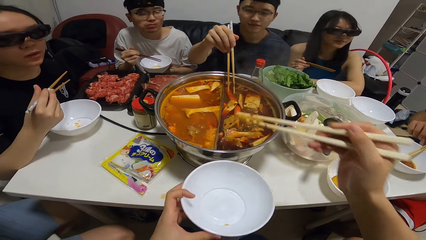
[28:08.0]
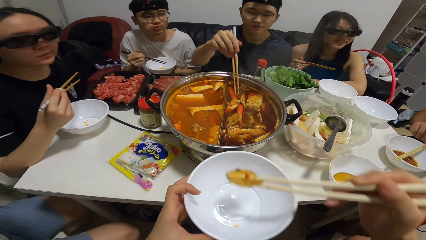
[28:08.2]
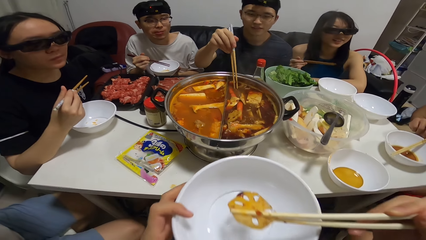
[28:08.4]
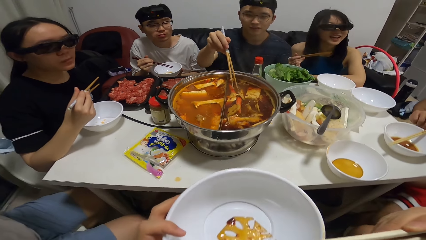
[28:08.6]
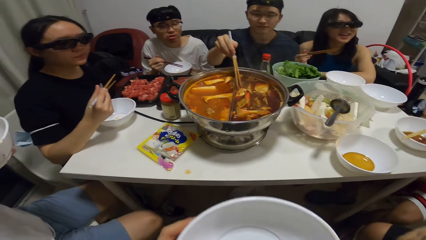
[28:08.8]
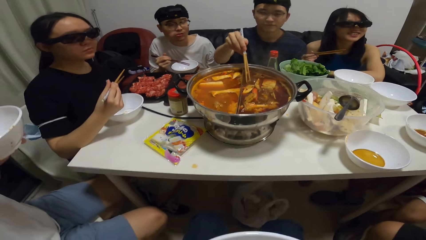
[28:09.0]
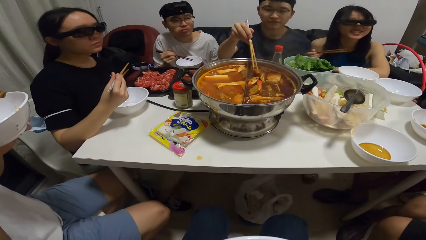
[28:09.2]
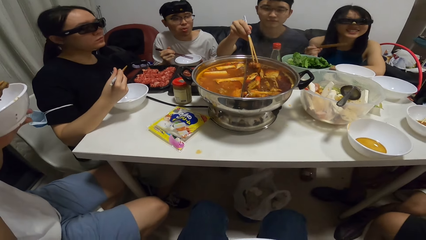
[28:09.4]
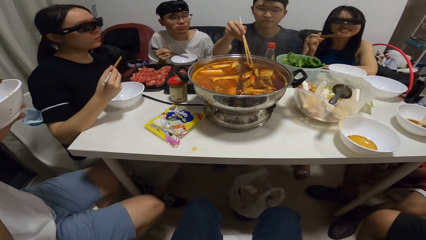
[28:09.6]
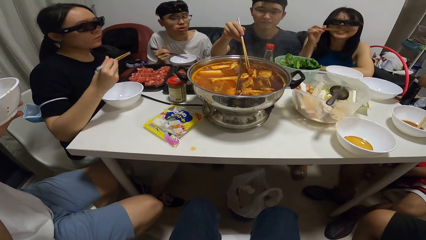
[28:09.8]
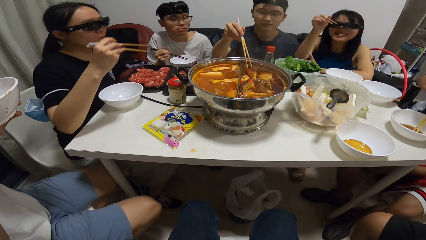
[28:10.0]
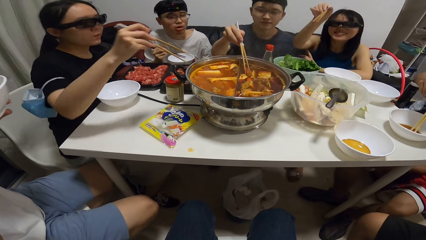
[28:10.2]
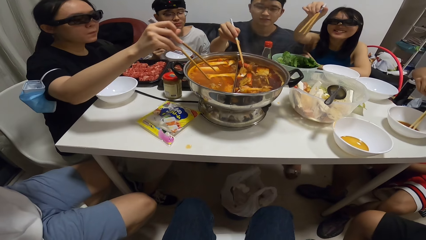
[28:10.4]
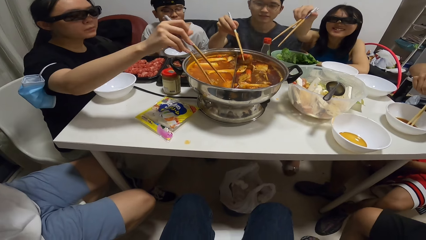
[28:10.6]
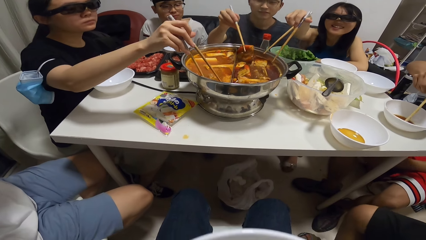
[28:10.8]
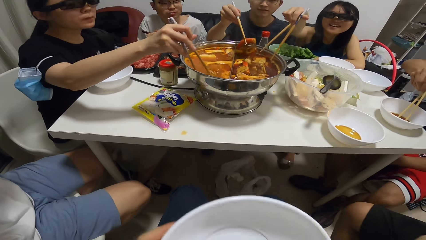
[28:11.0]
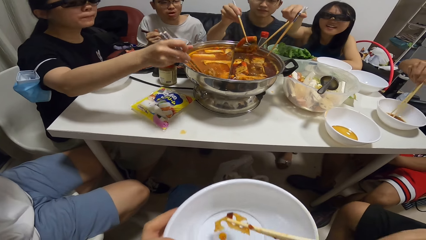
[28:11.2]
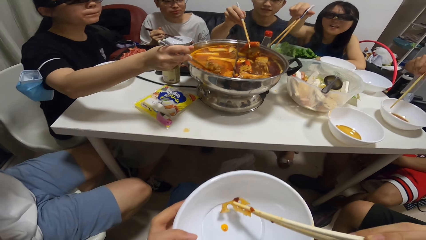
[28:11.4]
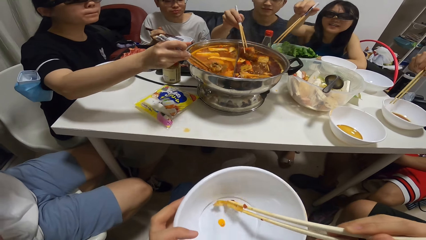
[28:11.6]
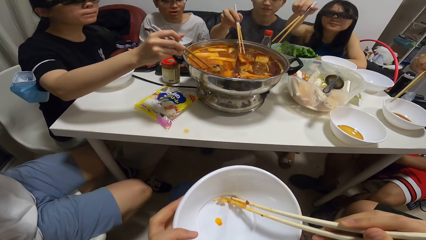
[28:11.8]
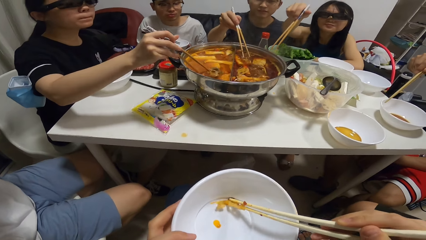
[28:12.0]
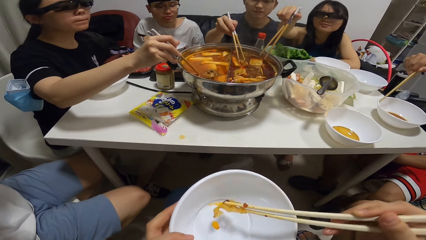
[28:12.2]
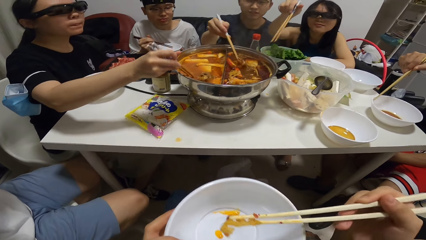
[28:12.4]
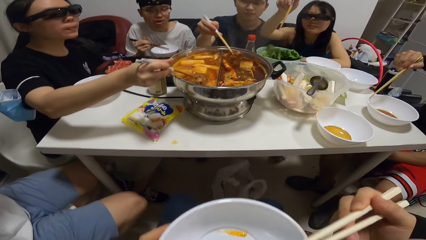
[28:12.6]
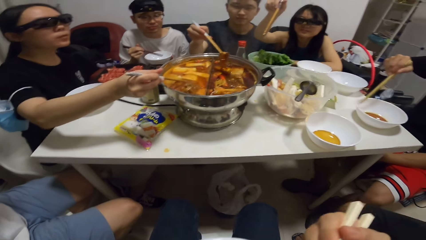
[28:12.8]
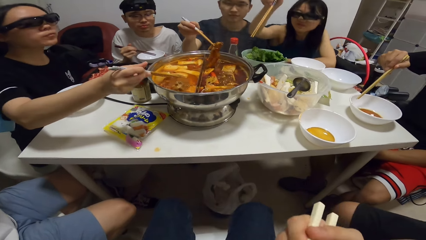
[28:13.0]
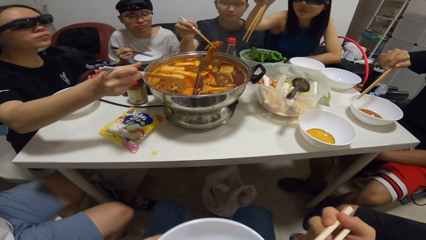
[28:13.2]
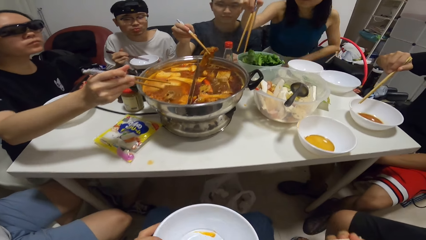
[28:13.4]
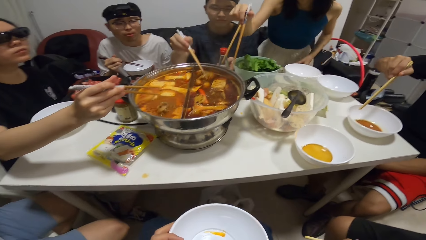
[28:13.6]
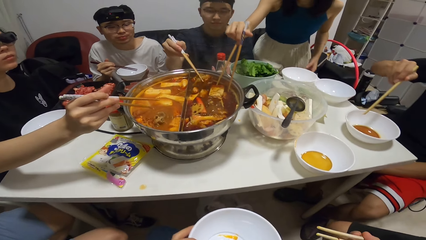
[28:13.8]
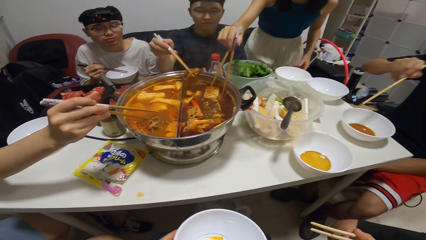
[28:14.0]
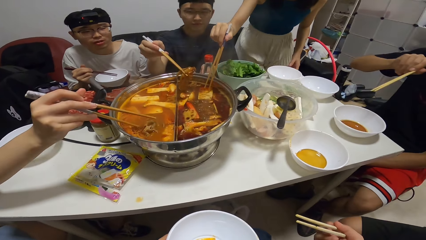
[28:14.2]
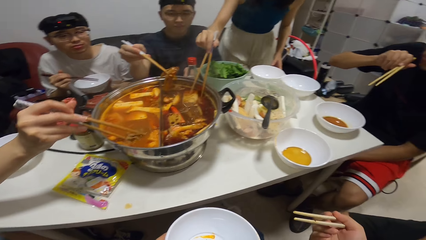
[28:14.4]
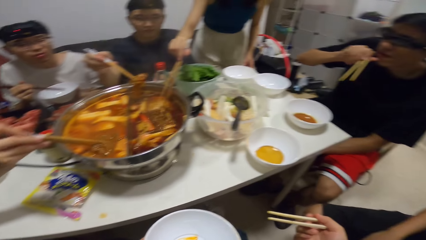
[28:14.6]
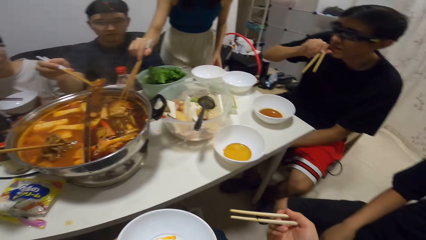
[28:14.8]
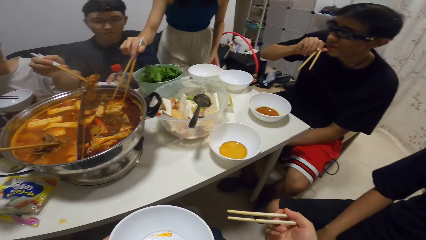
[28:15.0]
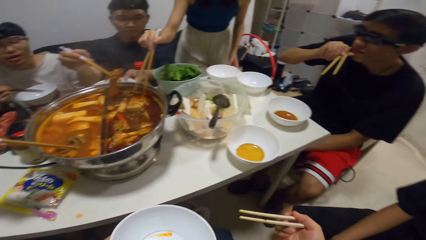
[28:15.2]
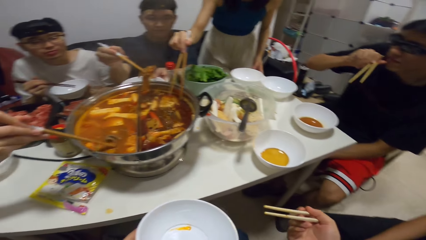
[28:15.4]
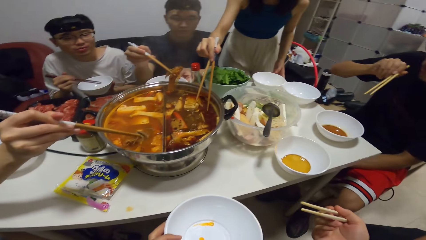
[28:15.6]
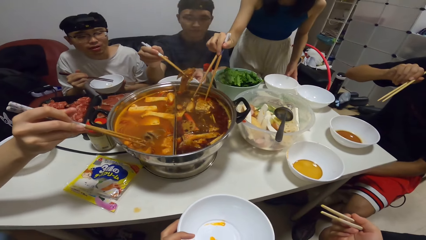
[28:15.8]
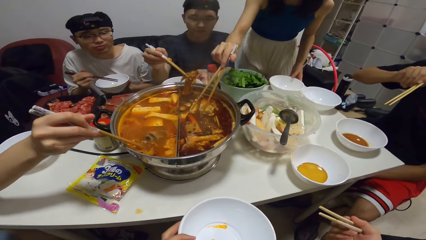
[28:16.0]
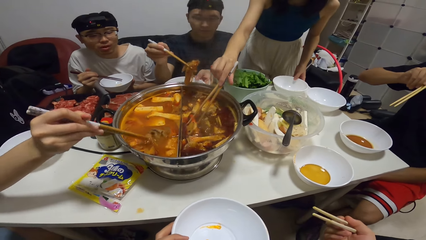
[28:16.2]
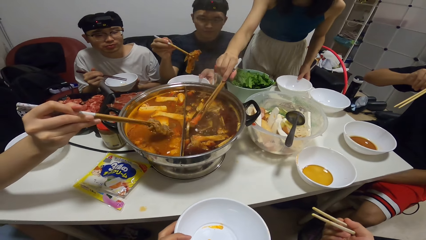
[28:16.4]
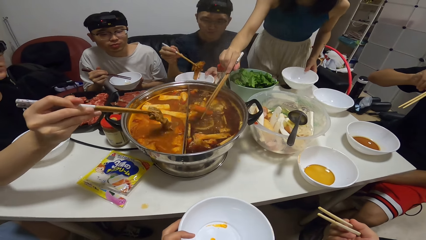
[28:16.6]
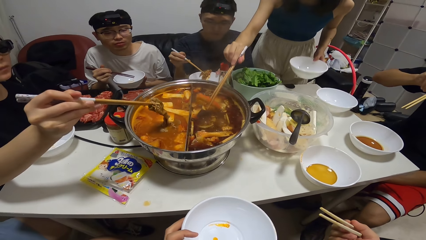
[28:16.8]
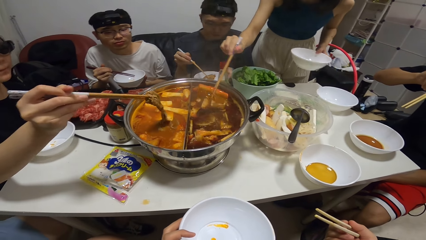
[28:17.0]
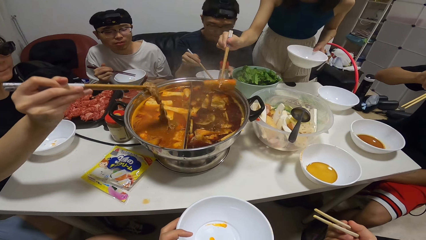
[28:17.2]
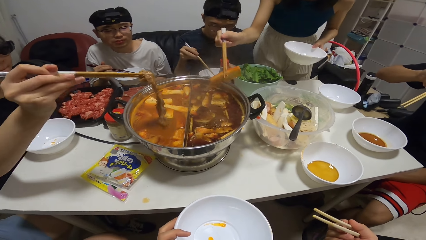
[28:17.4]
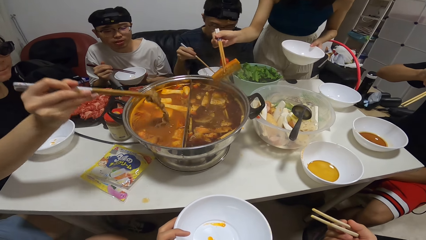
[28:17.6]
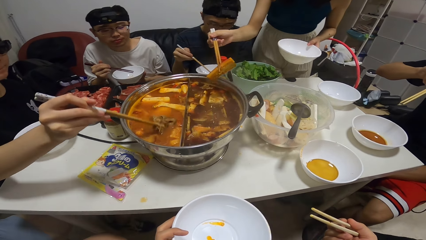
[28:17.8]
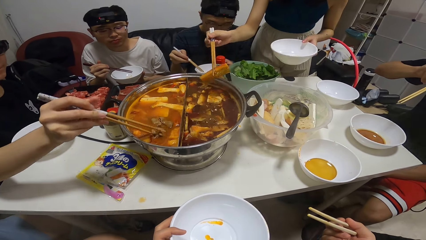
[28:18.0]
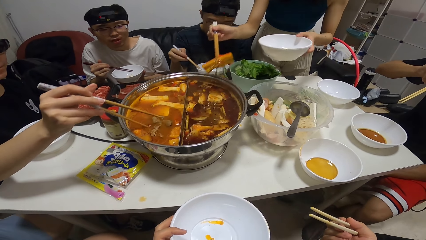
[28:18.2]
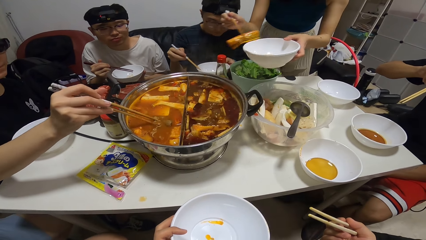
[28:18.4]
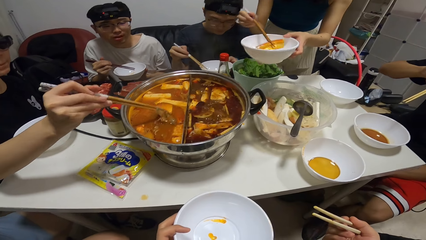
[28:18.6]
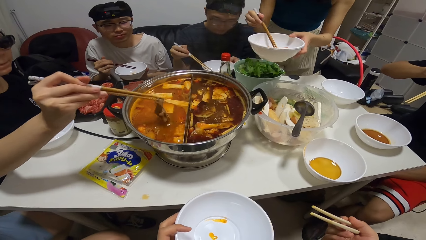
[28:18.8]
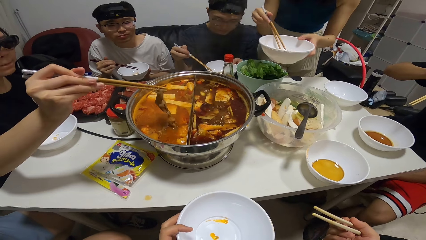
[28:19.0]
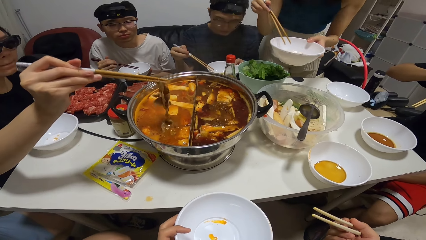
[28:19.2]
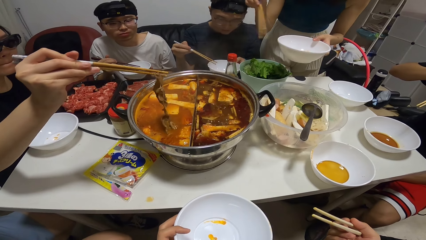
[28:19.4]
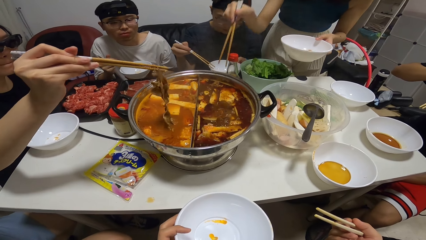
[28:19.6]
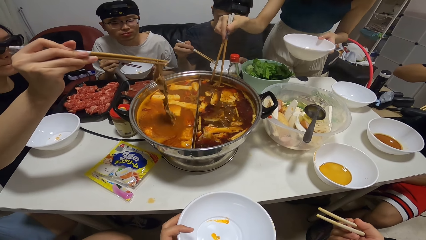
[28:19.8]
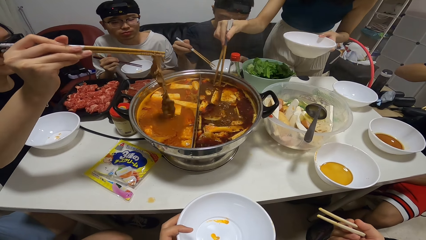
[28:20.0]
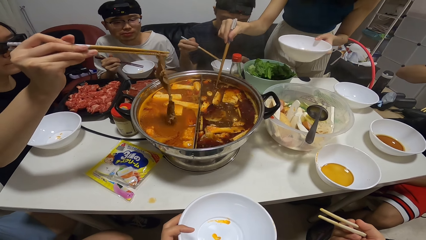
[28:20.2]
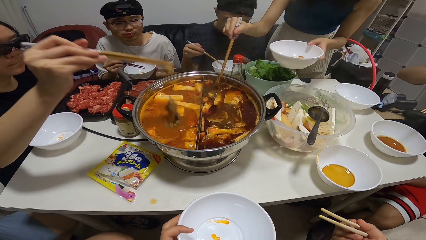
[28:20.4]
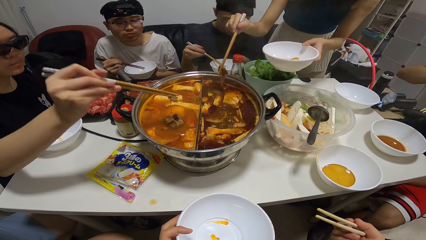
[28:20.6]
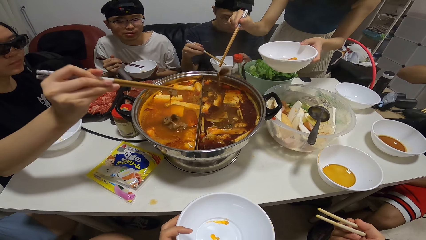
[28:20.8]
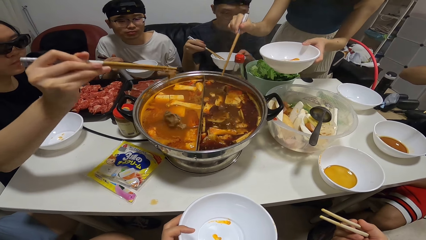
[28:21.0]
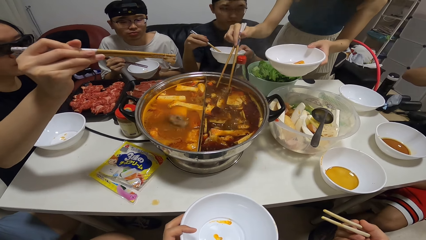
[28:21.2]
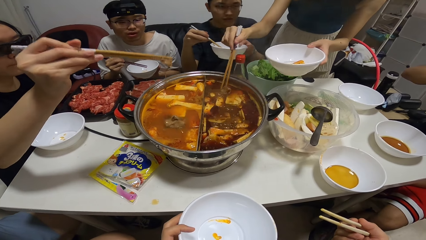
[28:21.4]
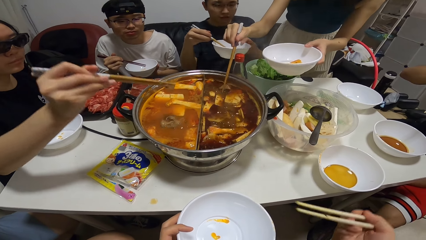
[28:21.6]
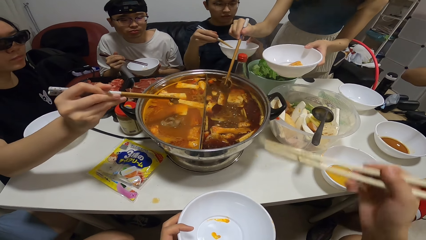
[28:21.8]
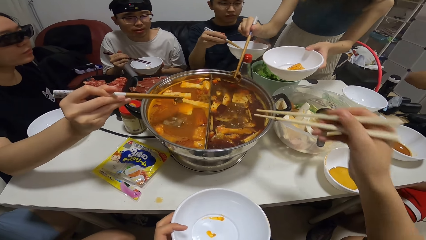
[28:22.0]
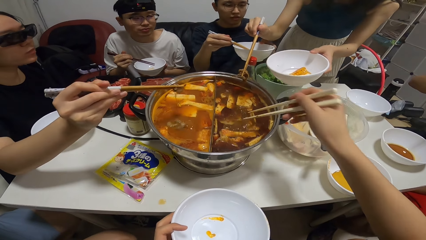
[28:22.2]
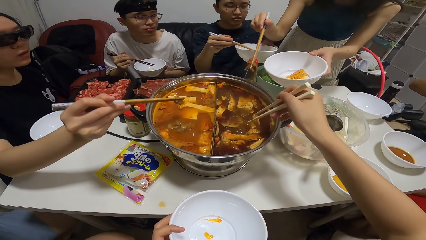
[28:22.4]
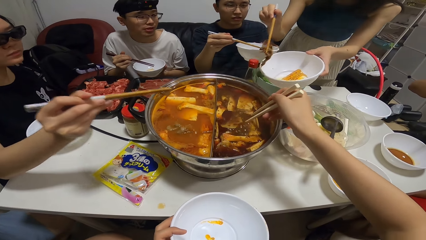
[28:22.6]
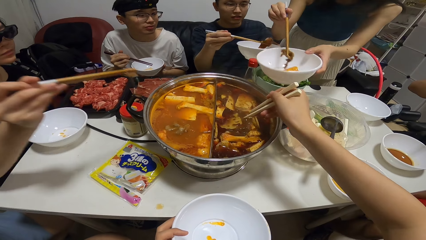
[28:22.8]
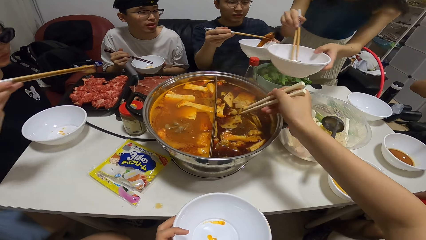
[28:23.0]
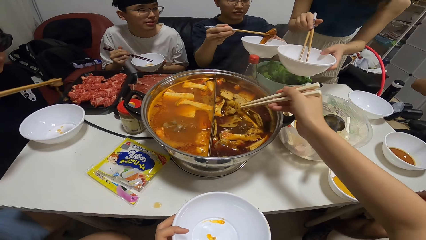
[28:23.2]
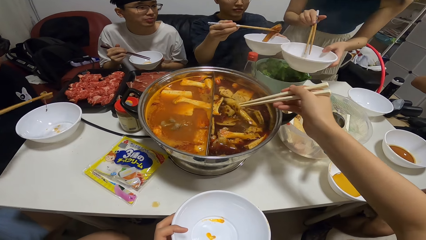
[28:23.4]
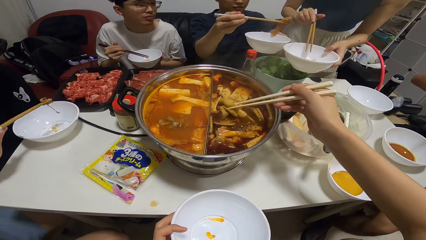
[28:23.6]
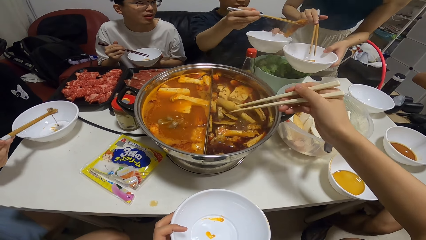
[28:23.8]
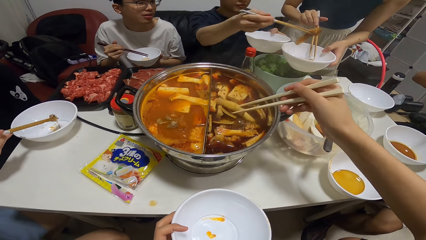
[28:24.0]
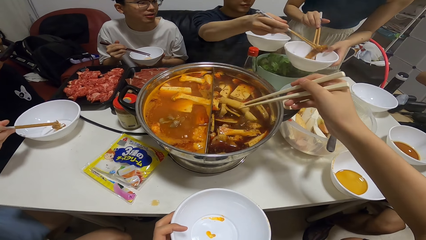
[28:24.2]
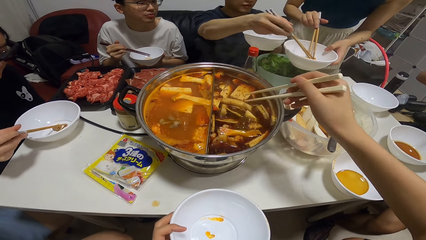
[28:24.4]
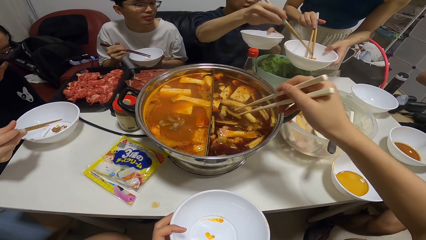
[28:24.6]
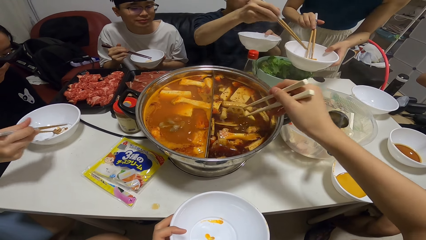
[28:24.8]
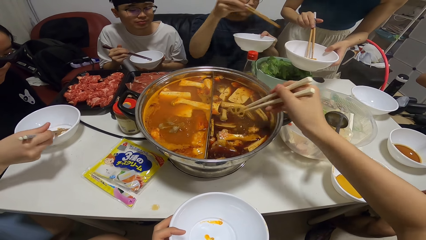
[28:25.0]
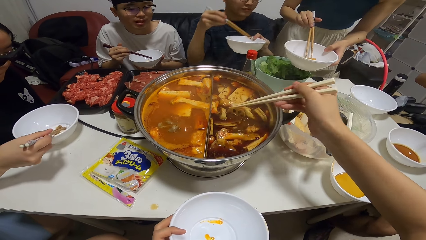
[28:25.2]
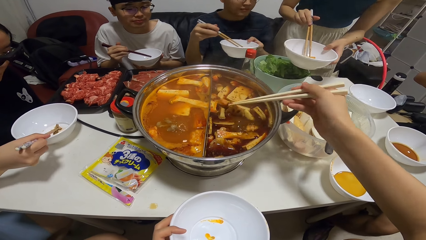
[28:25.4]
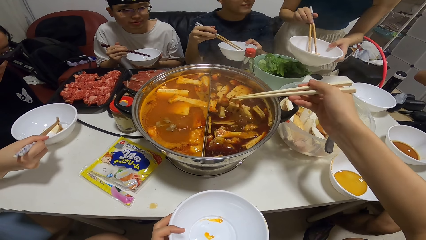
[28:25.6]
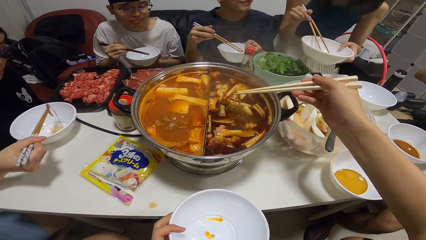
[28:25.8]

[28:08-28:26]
The camera wearer holds the food with the chopstick. She eats the food with the chopsticks in her right hand. A man picks up the chopstick on the bowl with his right hand. Another man picks food from the pot with the chopsticks in his right hand. Another man holds the food with the chopstick. A woman holds the chopsticks. The second man picks up the bowl on the table with his left hand. The woman picks the food or carrot in the pot with the chopsticks in her right hand, and picks up the bowl on the table with her left hand. The second man drops the food inside the bowl with the chopsticks in his right hand. The woman holds the carrot with the chopstick and drops the food inside the bowl with the chopsticks. Another woman picks food from the pot with the chopsticks in her right hand. The first woman picks food in the pot with the chopsticks in her right hand and drops the food inside the bowl with the chopsticks. The camera wearer holds the chopstick. The second man passes food from his bowl to the bowl of the first woman with the chopsticks. The camera wearer picks the food.
